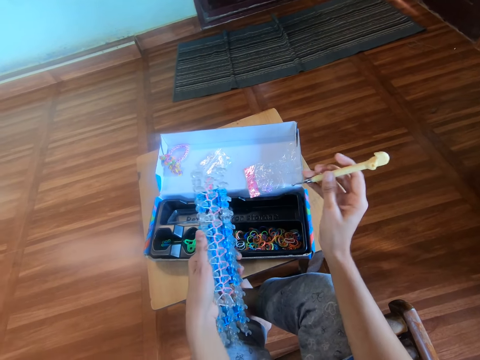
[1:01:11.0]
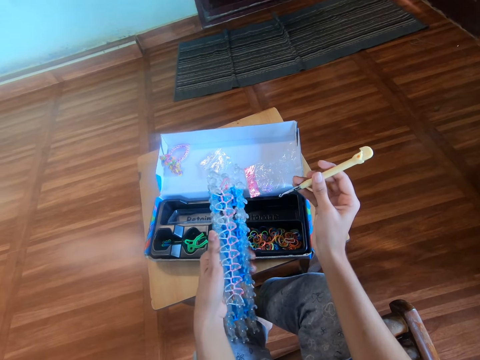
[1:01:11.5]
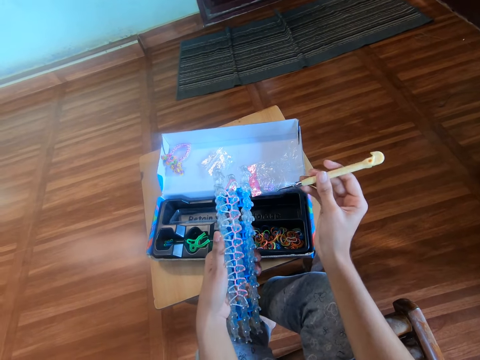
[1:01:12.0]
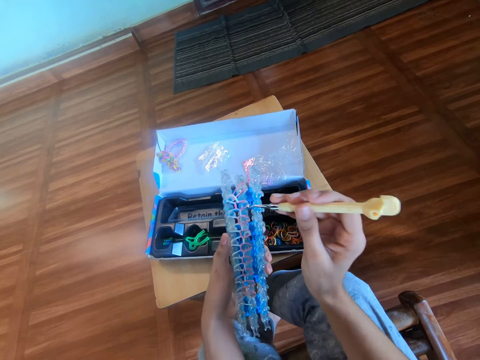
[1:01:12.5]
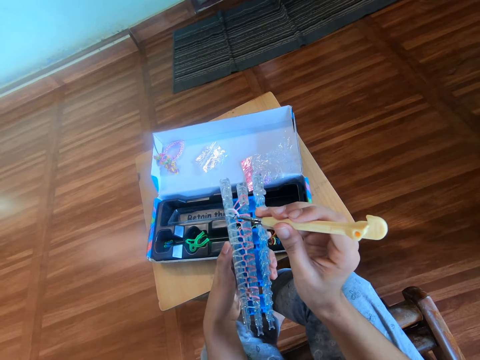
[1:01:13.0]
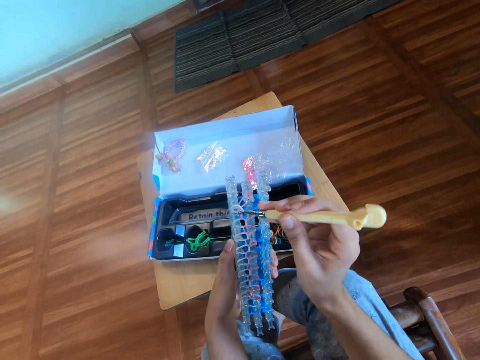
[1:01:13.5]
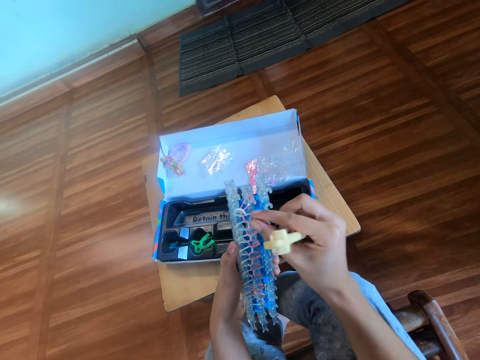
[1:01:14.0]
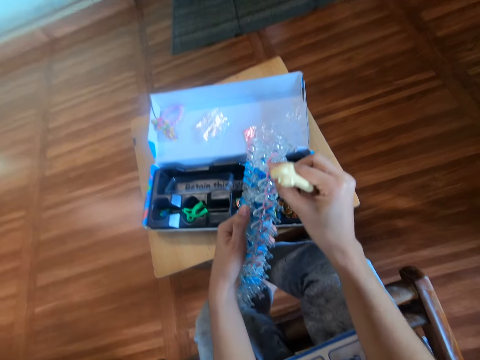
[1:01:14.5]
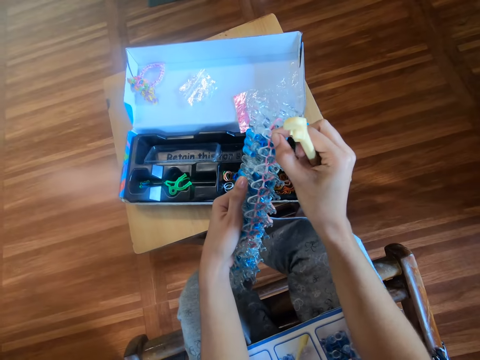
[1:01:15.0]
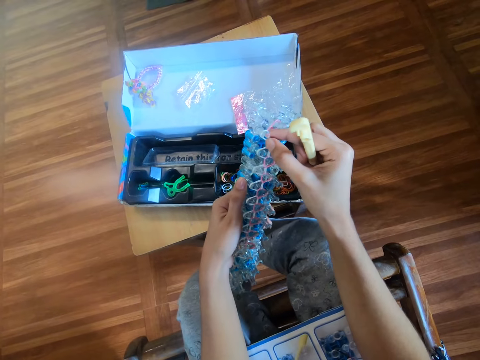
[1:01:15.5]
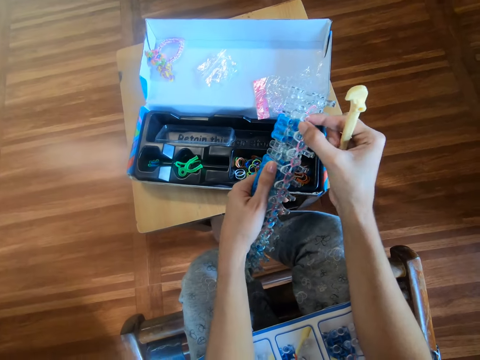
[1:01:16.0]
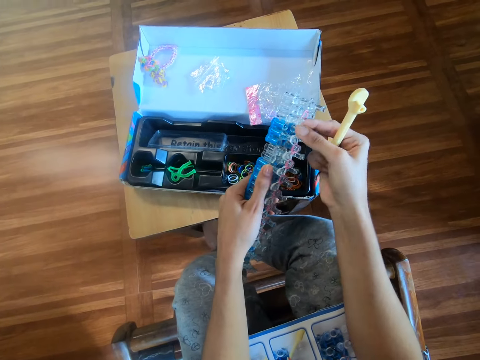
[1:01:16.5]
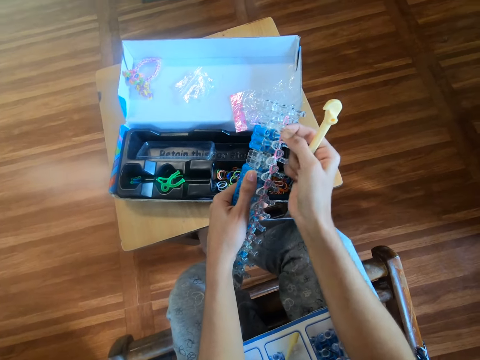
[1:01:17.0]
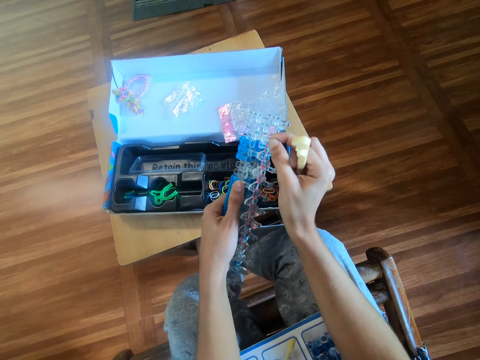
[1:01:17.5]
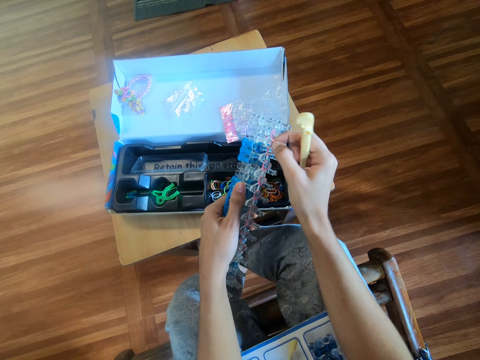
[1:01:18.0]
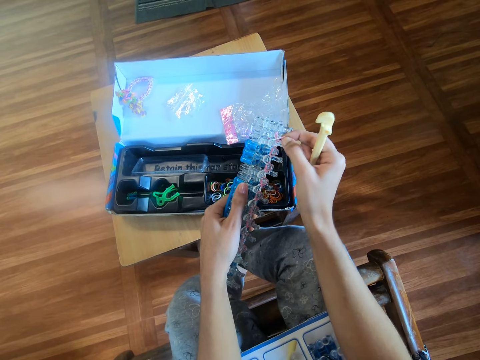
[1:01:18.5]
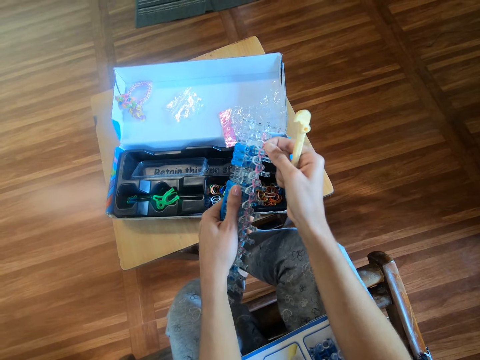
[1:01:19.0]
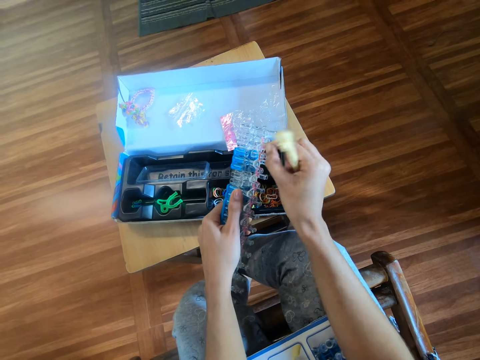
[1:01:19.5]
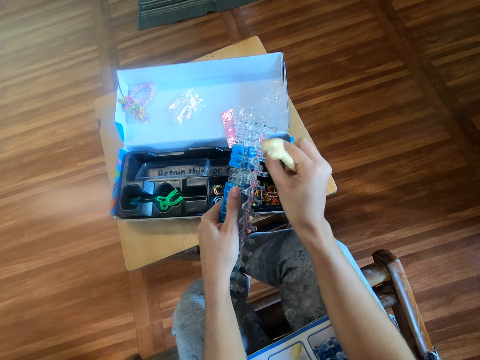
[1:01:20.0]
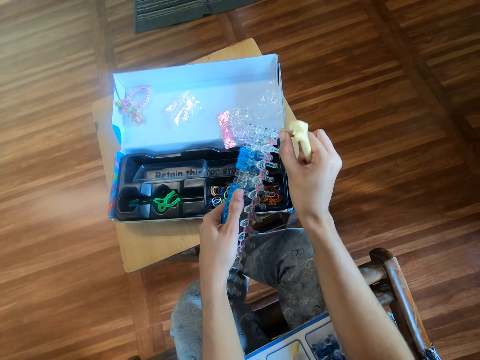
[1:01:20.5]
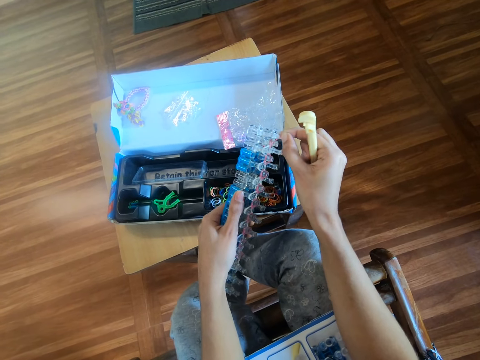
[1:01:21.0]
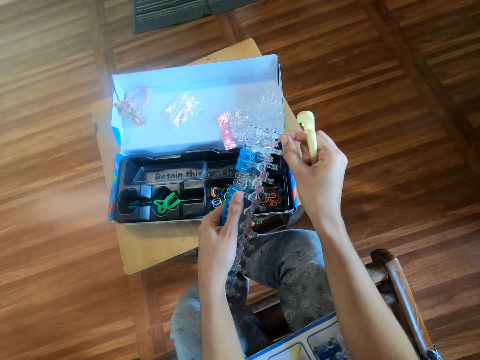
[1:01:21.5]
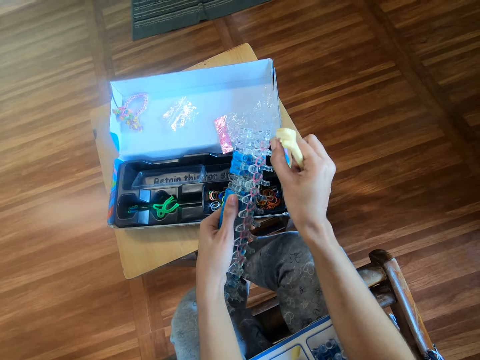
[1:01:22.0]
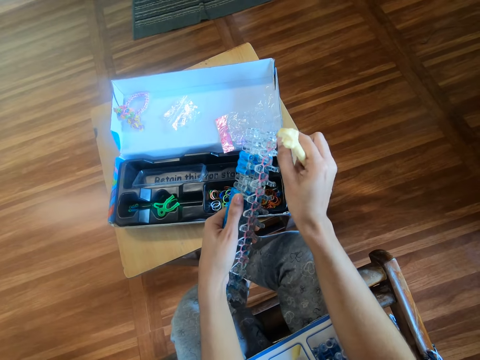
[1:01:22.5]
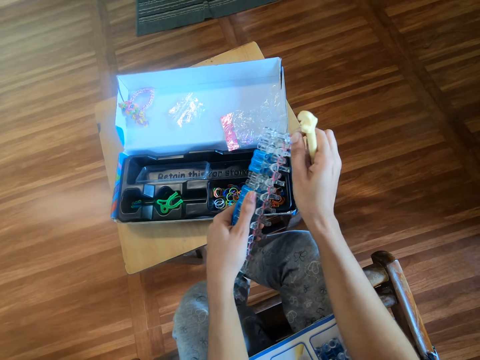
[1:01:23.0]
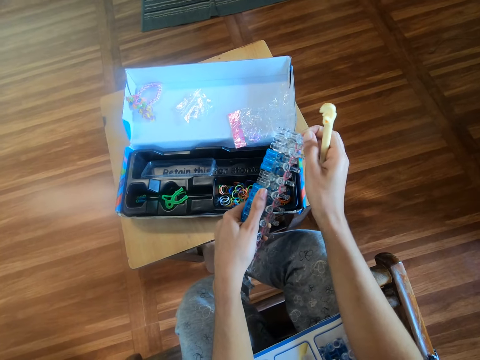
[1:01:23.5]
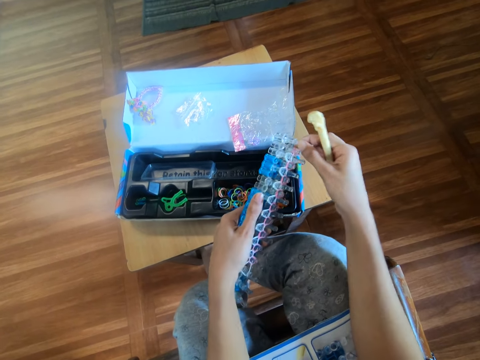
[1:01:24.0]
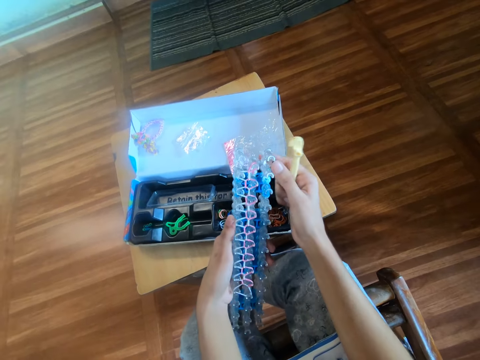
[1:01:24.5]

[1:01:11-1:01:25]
The camera wearer holds the loom board. They adjust a rubber band on the loom in the left hand with the right hand.

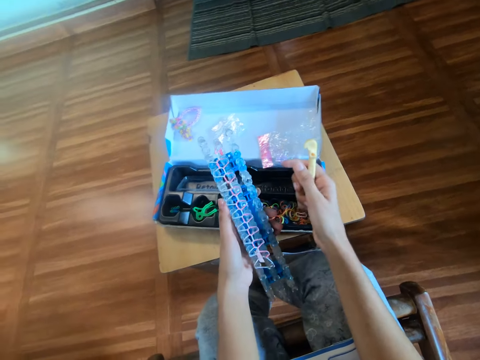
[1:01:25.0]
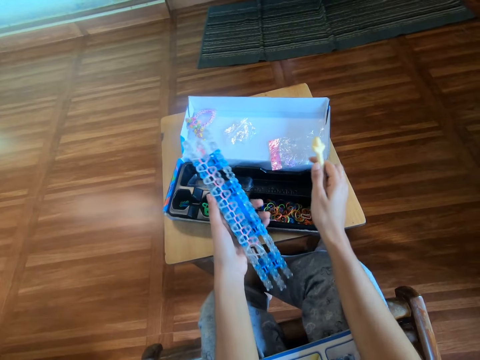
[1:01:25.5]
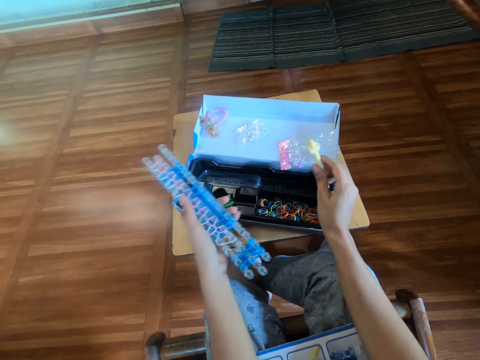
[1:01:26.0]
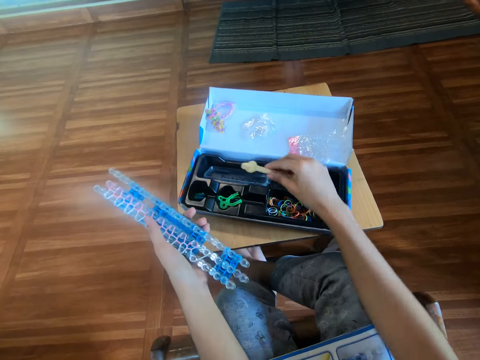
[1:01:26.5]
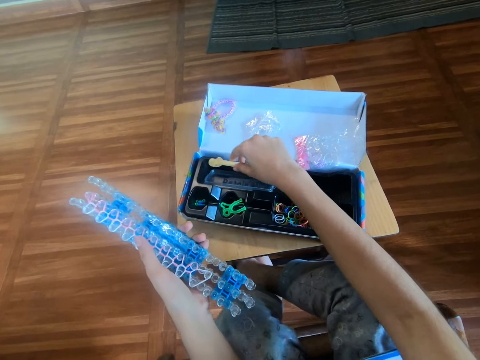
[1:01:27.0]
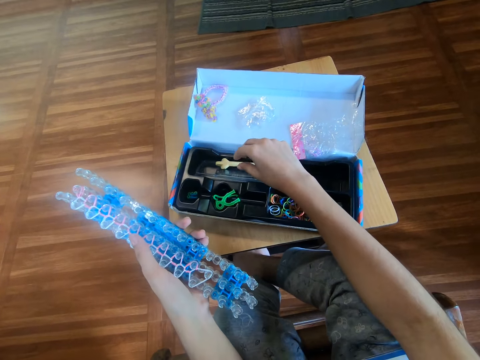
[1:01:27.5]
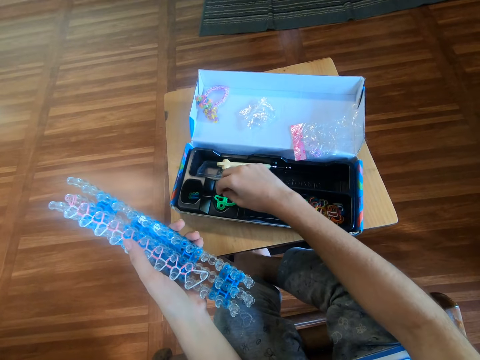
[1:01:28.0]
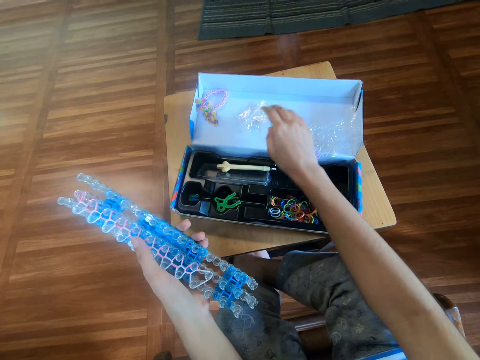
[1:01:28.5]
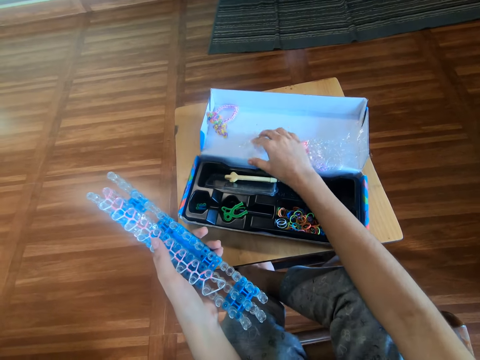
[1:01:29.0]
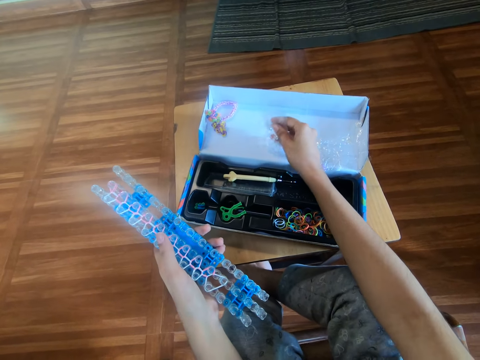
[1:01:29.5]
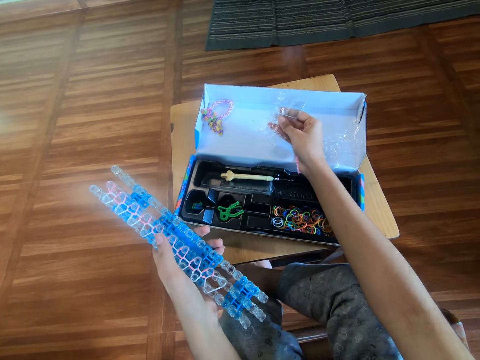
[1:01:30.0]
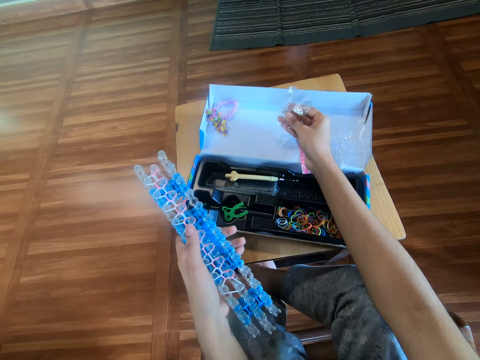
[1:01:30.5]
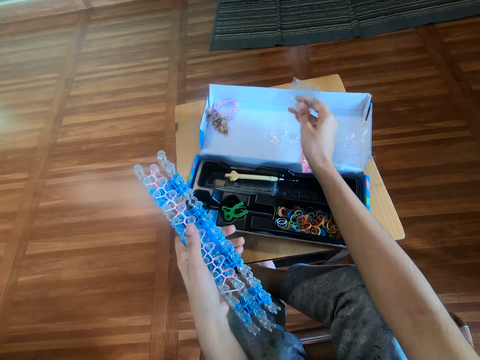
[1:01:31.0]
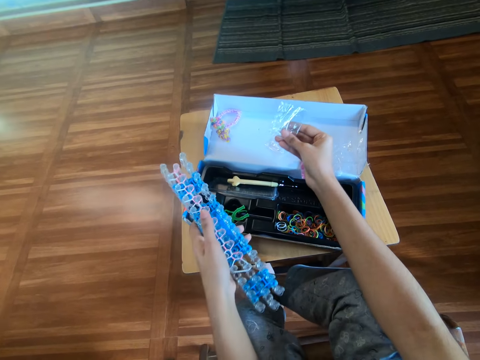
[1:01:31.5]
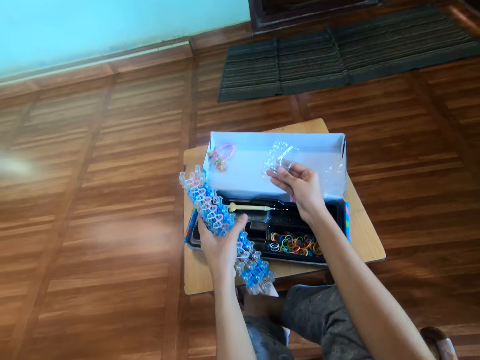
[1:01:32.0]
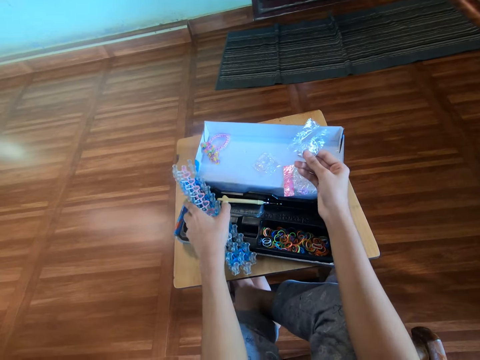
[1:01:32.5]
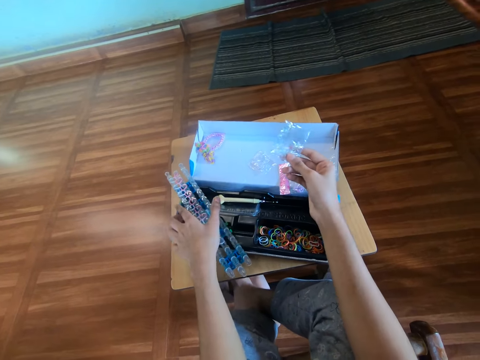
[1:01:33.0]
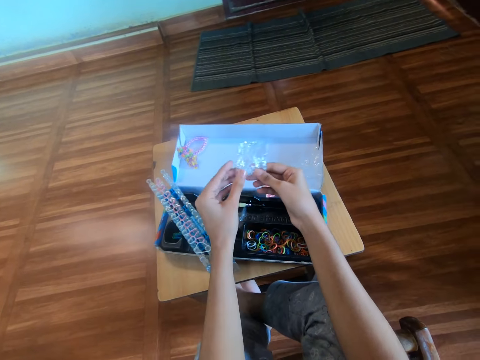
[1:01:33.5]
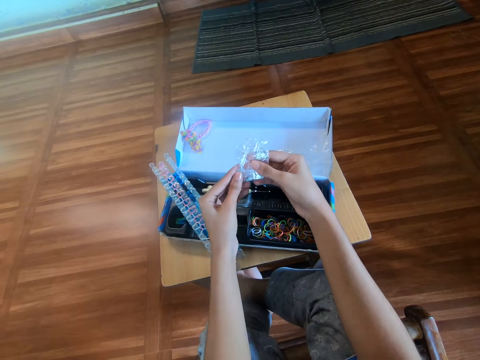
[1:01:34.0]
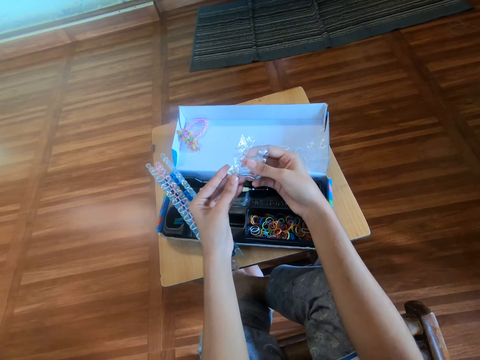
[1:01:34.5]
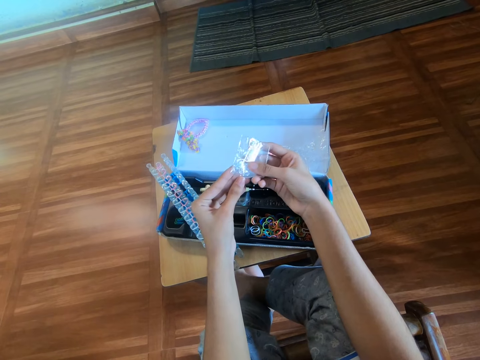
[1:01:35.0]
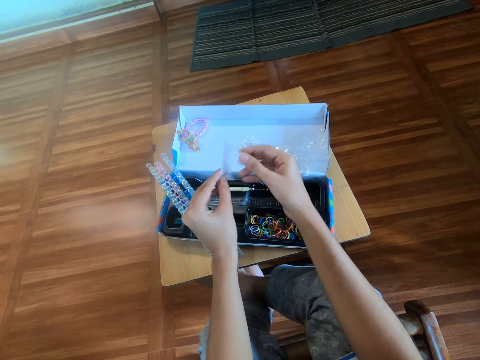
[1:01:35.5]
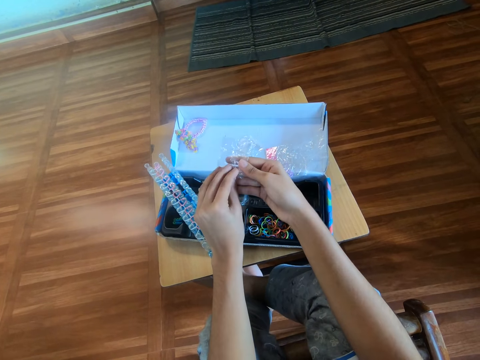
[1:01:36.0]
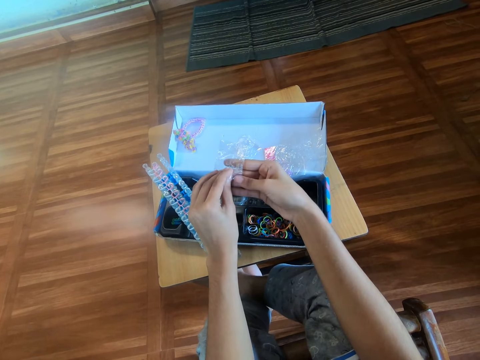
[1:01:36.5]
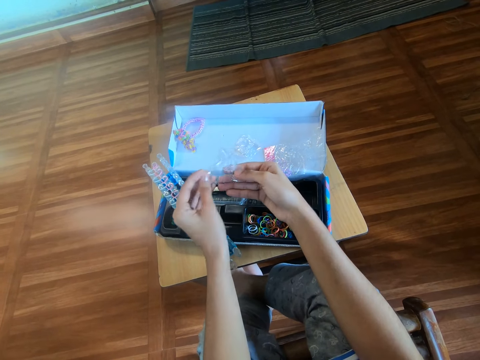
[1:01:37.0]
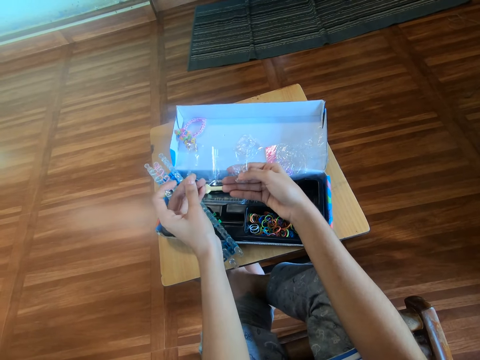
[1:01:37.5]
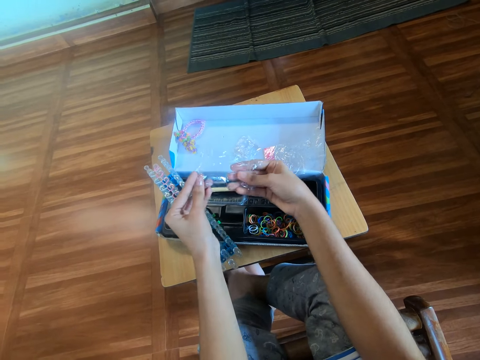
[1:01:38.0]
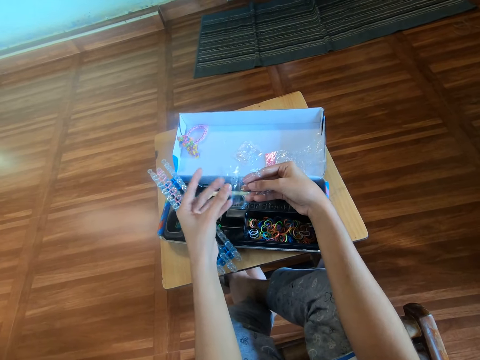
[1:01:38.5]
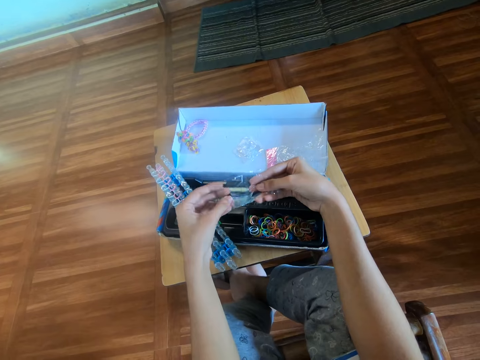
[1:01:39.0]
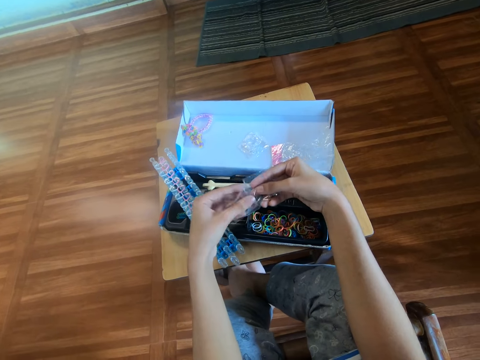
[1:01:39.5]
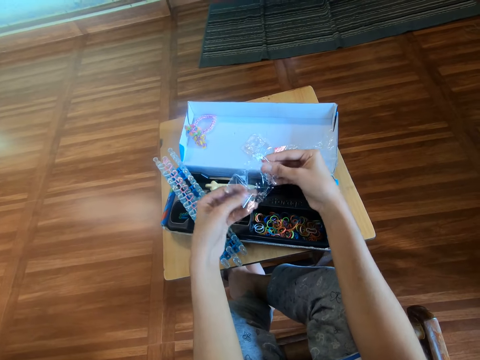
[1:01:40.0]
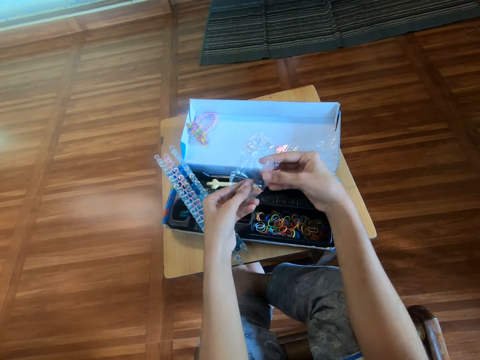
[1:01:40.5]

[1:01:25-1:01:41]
The camera wearer drops the hook in the pack with the right hand. They pick 2 nylons from the pack with the right hand. They hold a packet. They drop one nylon on the pack with the right hand. They drop the loom board on the pack with the left hand. They open the nylon with both hands. They hold the packet.
